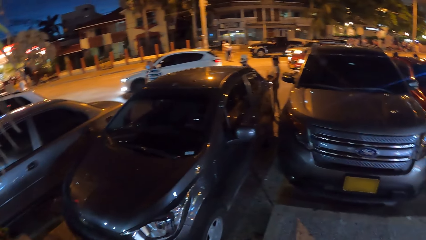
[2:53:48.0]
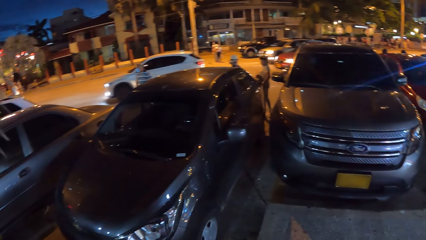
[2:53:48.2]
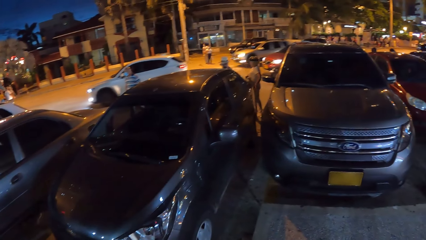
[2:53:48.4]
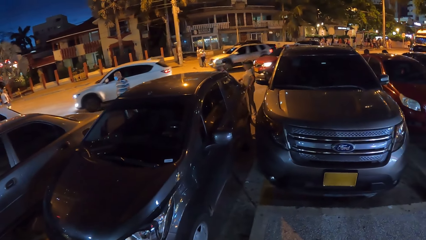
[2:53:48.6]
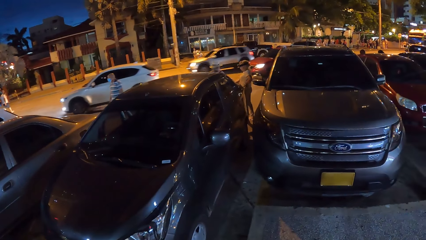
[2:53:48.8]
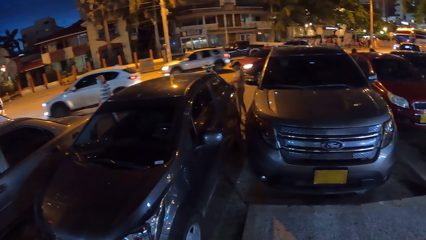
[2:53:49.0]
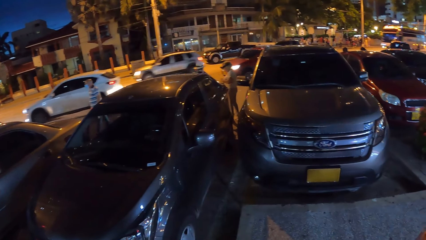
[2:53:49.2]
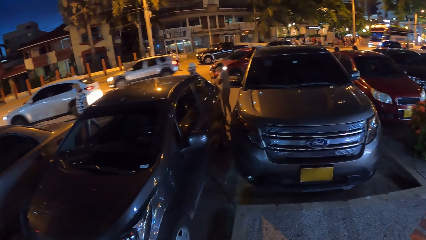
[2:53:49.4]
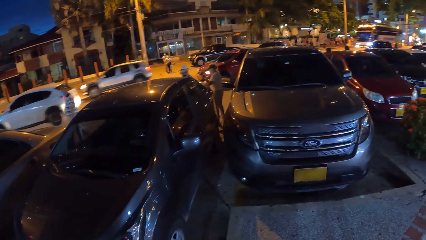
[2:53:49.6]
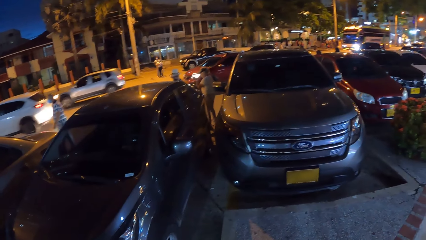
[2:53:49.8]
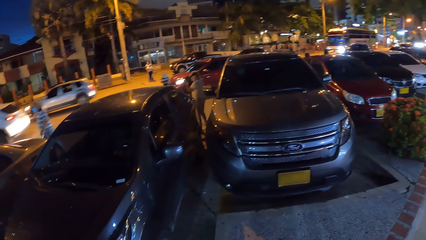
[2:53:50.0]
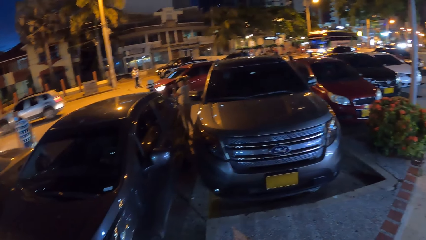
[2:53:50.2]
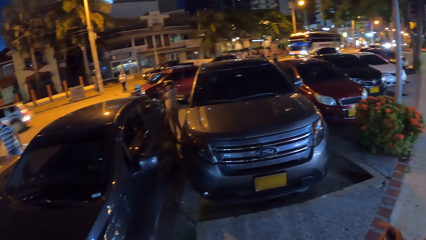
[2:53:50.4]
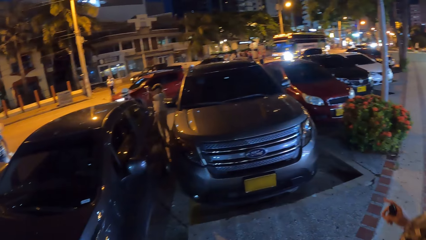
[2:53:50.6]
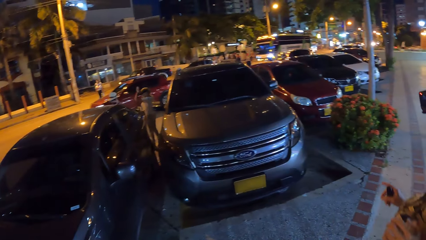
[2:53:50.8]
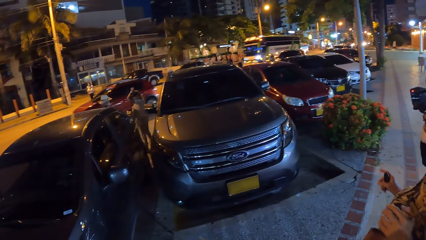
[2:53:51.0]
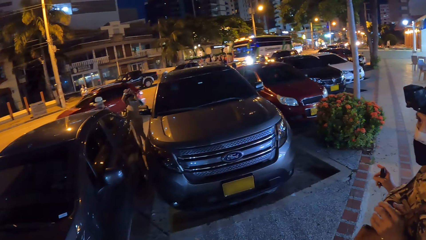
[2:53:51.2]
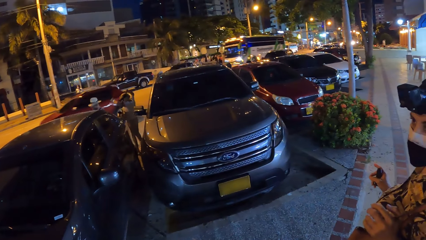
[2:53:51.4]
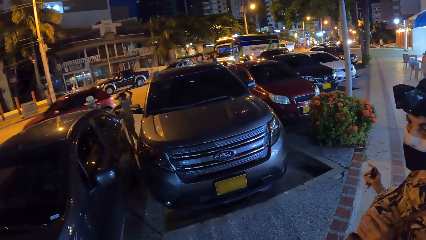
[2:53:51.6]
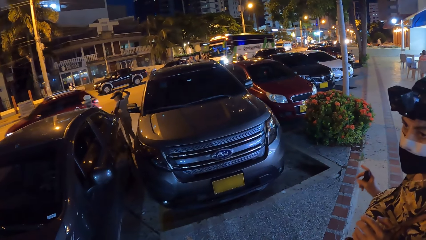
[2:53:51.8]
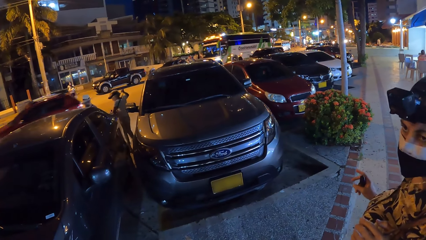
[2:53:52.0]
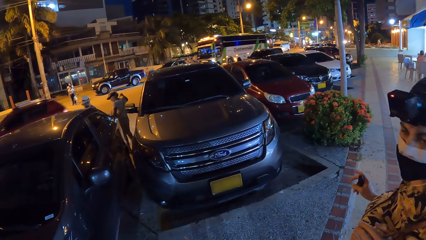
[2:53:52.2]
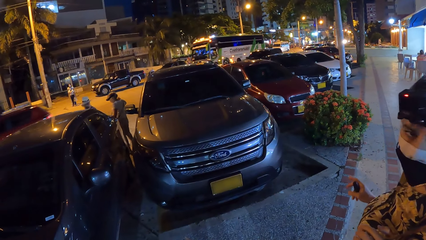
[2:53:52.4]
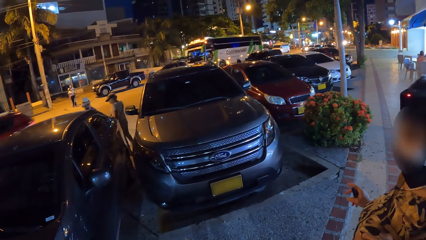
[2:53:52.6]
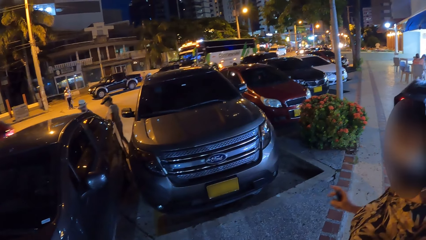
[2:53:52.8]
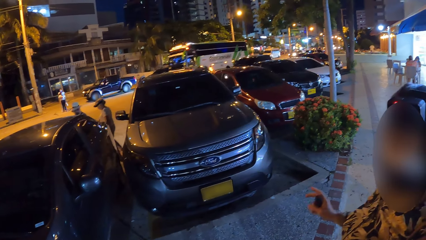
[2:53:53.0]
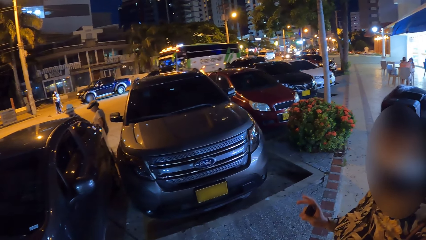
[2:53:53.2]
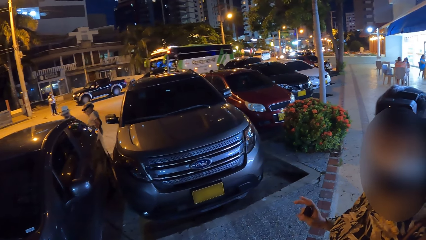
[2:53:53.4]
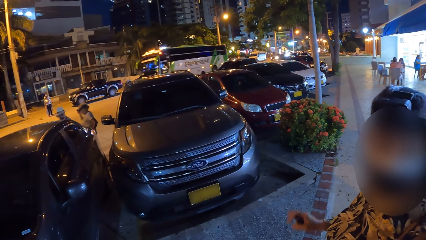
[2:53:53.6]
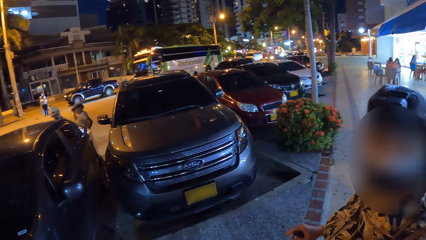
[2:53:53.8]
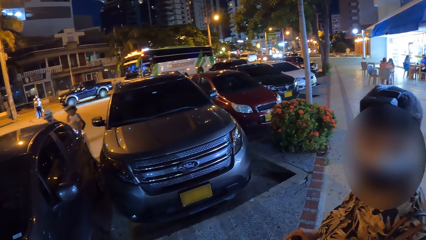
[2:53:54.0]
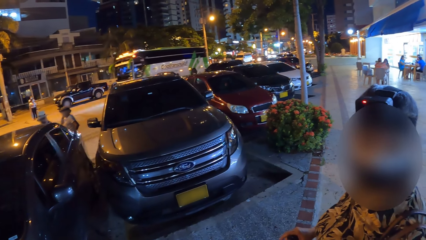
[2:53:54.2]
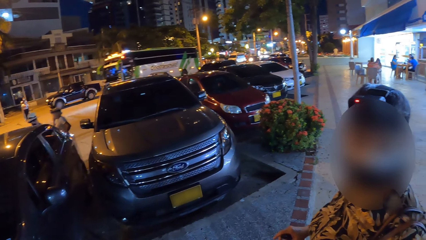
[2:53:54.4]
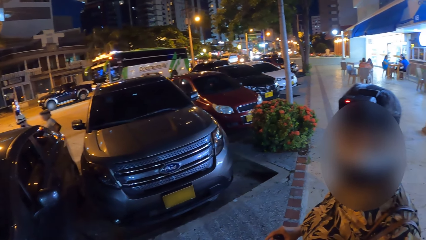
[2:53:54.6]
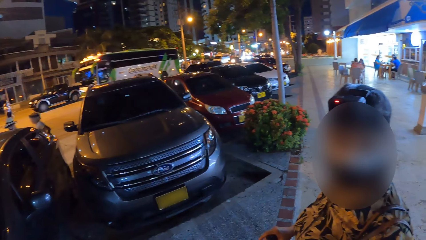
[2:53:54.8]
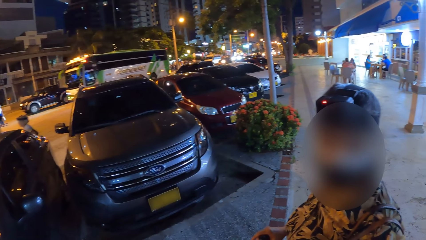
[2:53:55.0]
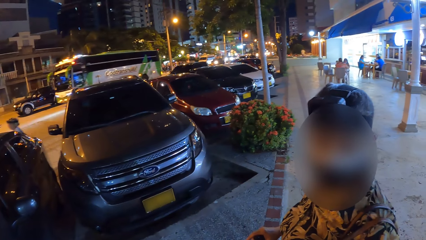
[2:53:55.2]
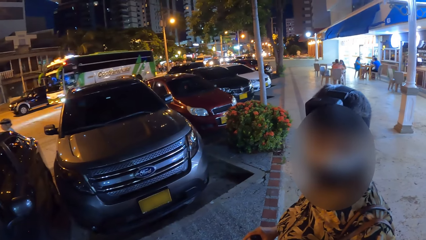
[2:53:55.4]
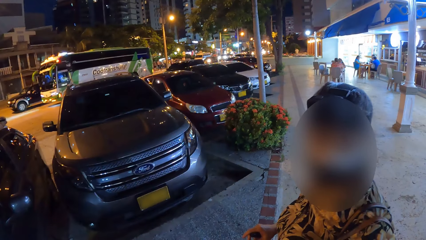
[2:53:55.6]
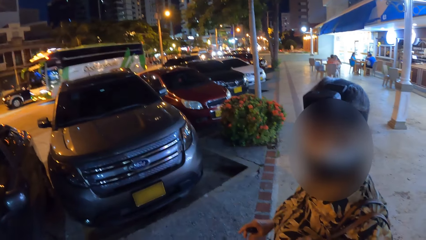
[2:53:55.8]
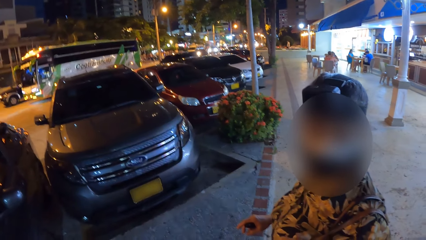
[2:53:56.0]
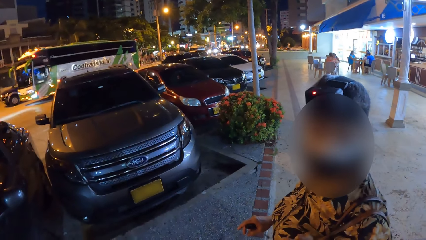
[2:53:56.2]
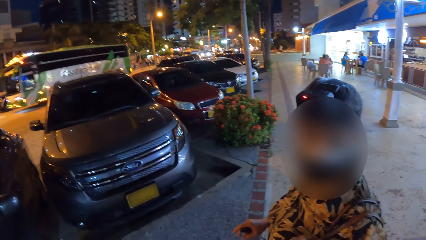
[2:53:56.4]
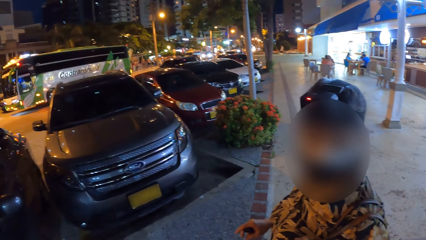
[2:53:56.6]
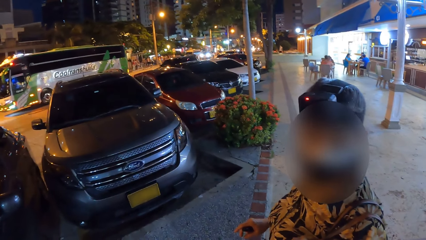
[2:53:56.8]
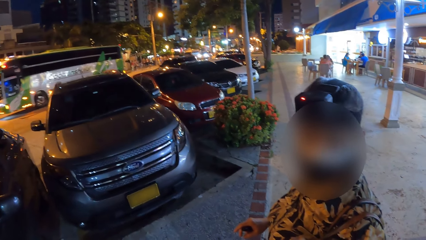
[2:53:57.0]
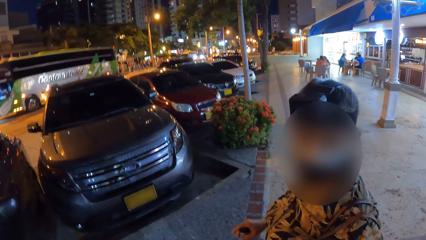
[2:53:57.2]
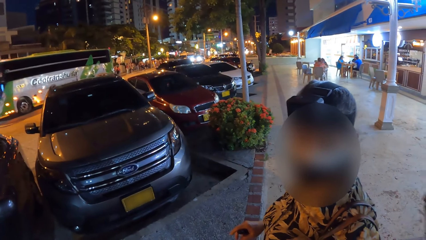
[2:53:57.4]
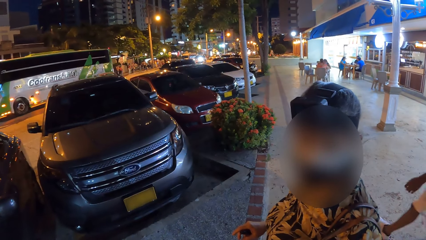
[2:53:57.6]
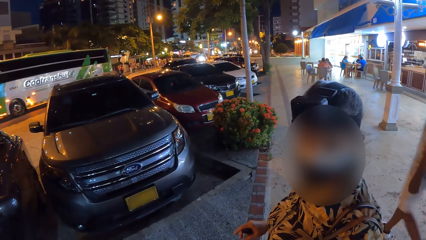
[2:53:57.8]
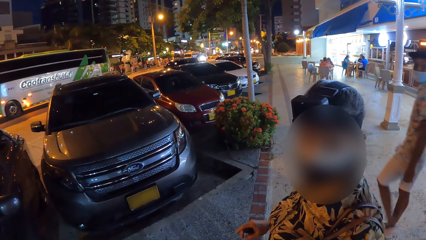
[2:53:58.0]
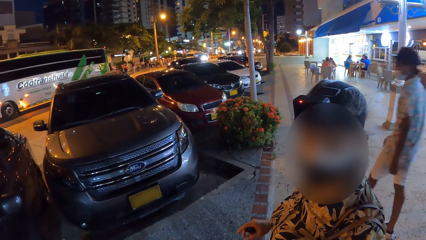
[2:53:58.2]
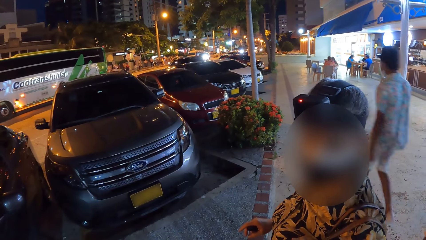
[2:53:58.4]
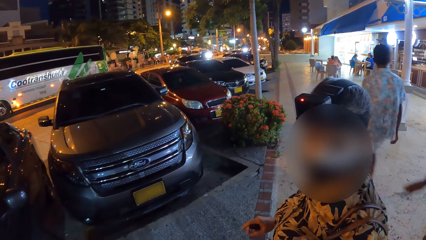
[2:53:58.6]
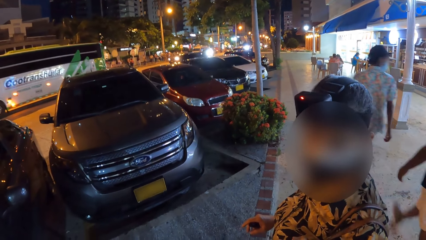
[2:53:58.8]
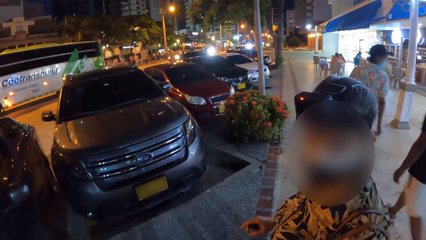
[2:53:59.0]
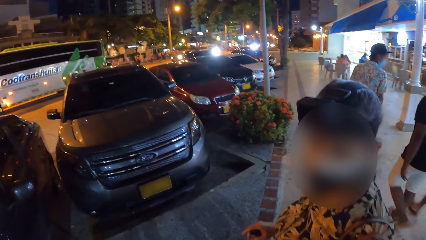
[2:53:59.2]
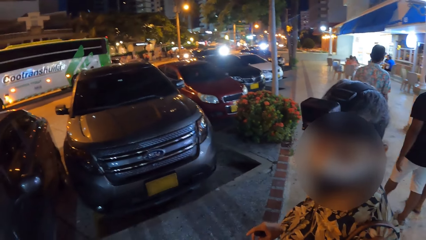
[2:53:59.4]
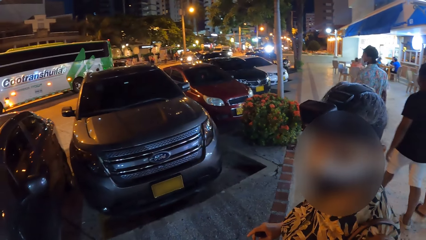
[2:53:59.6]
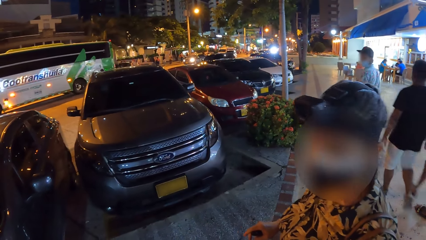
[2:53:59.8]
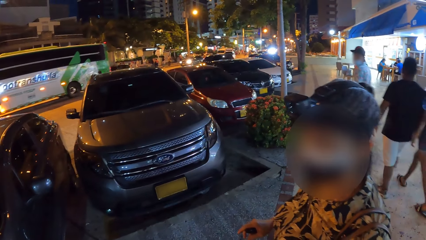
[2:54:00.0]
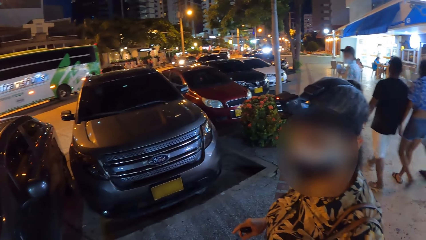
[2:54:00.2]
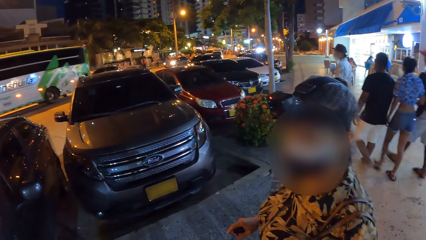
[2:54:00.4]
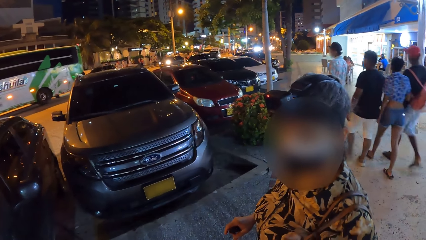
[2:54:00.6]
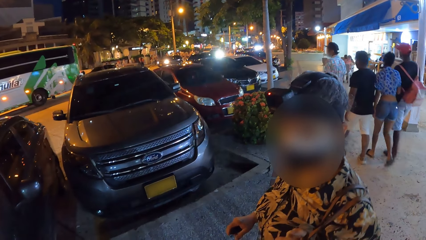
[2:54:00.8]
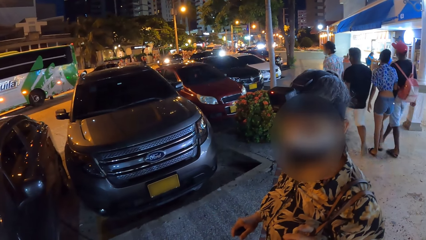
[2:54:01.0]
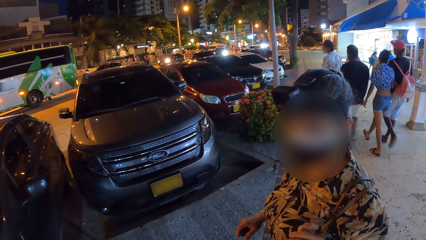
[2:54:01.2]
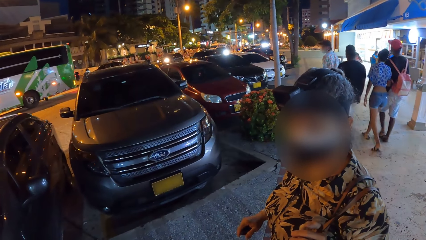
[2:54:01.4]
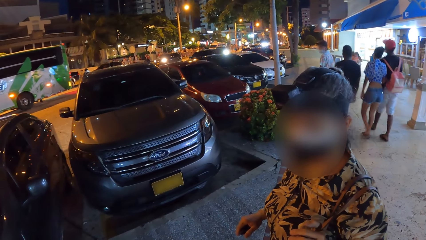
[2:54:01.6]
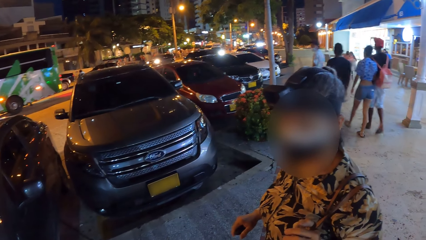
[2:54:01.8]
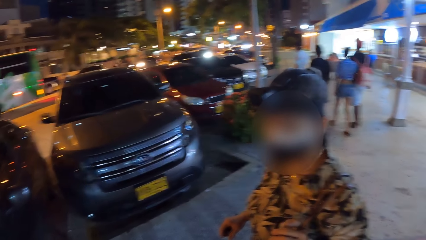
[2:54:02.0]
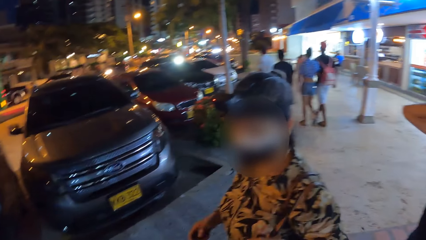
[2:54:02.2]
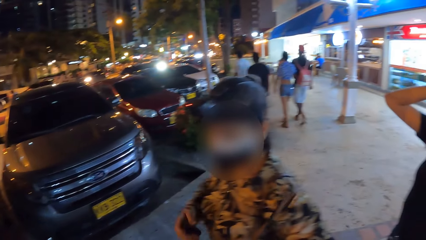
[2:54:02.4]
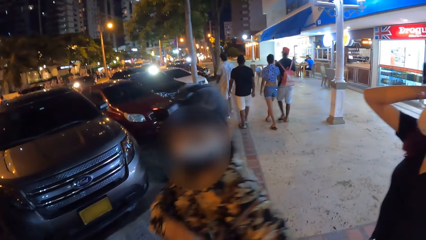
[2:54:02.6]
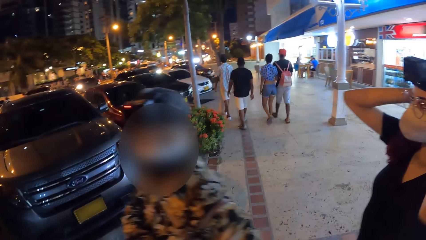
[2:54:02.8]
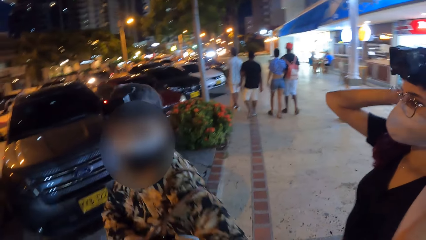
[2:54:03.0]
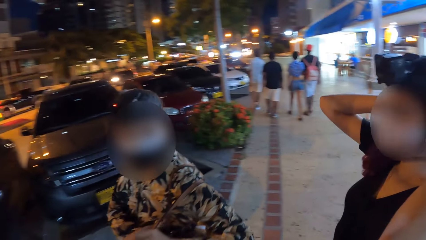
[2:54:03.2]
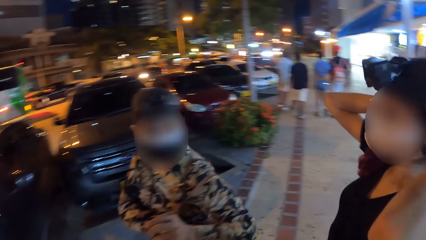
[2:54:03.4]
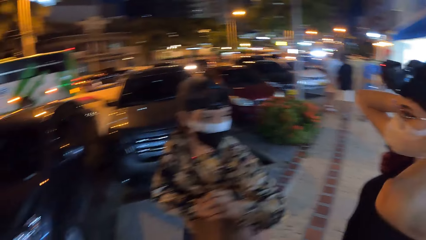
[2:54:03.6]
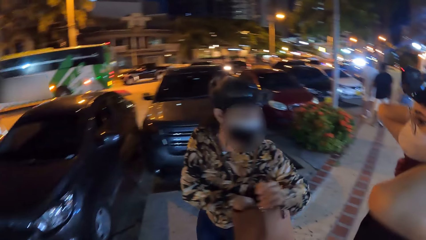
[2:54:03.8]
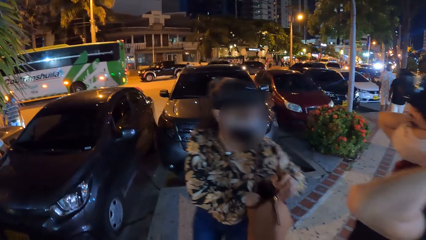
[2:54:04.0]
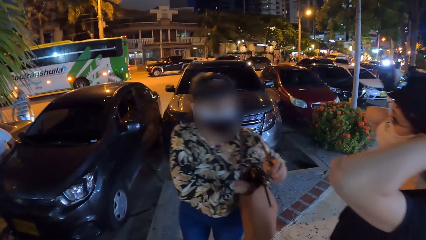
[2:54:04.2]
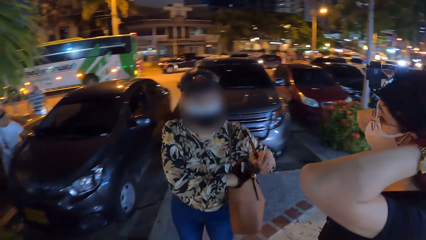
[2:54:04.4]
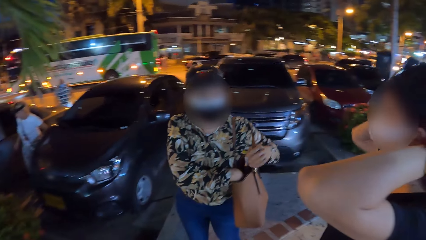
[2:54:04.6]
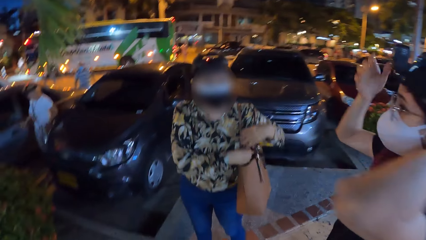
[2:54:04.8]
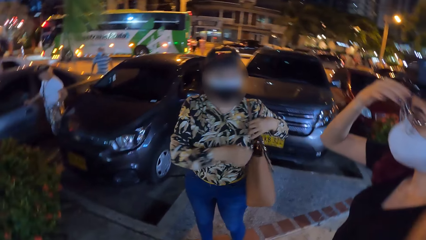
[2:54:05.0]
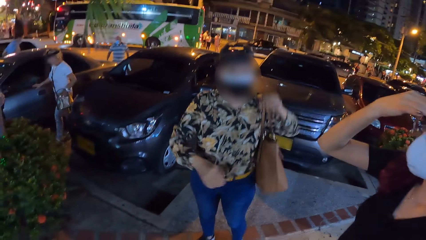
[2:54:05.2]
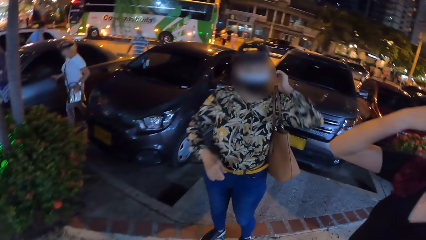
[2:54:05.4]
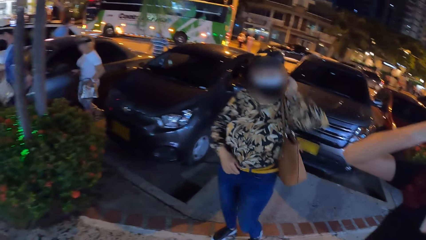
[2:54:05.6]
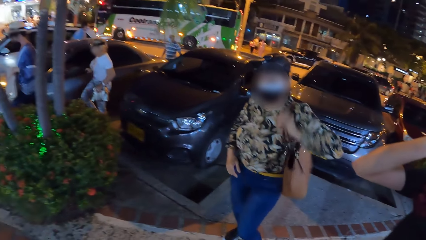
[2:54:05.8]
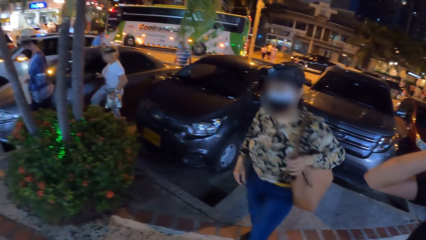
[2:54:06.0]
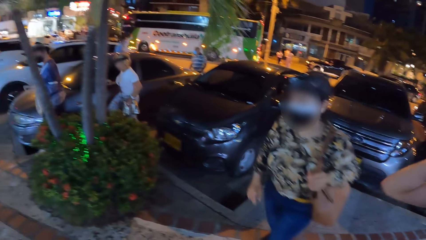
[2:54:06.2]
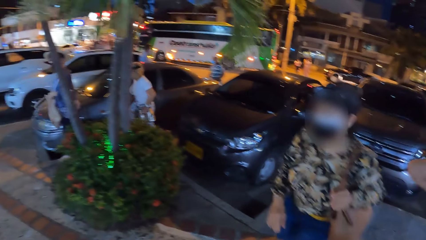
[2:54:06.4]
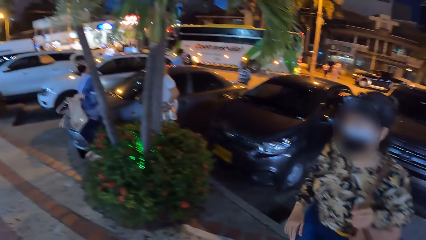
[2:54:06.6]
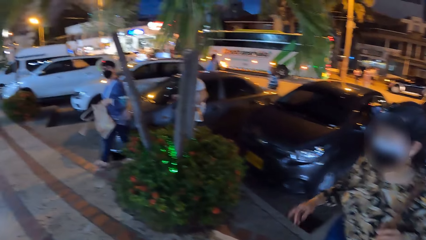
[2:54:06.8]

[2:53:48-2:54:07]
A woman puts a bag round her neck with her hands. A lady gestures out. The woman adjusts her camera with her right hand. A man walks past the camera wearer. Another man, another woman and a third man walk past the camera wearer. Another woman adjusts her camera with her hands. Another woman puts her right hand inside her bag and adjusts her bag on her left shoulder with her left hand. The first woman places her right hand on a car.
